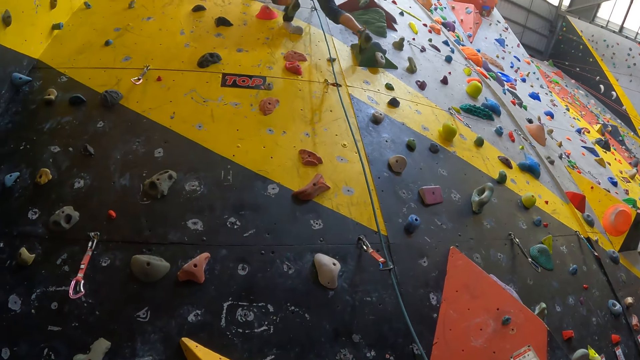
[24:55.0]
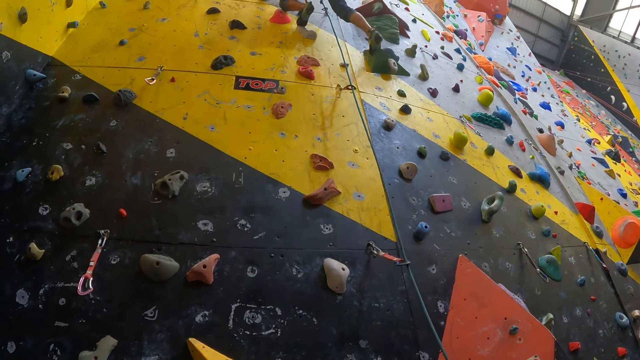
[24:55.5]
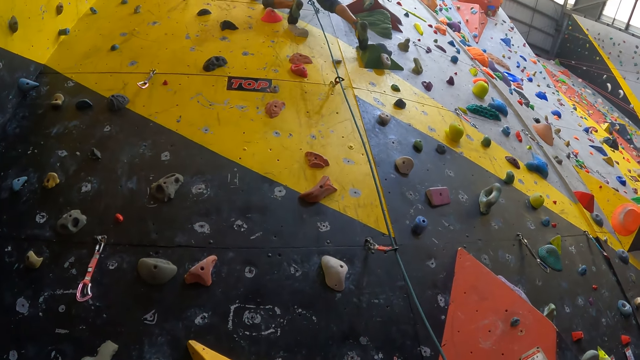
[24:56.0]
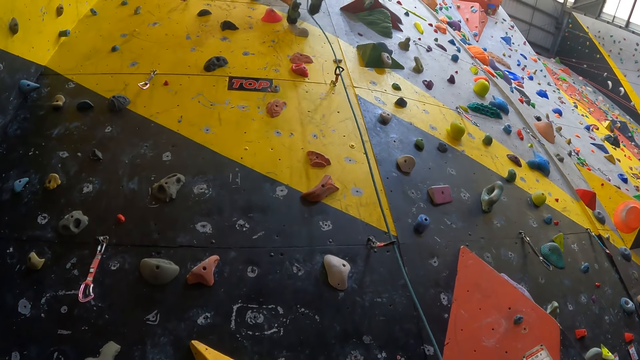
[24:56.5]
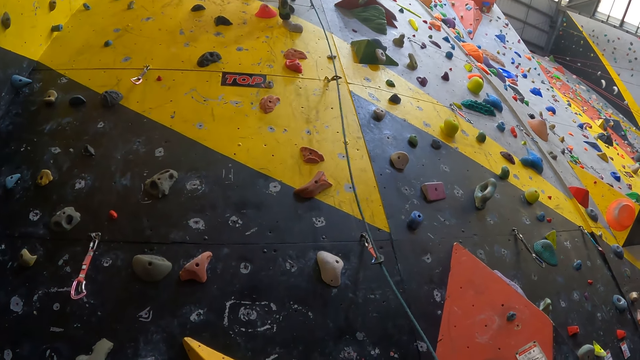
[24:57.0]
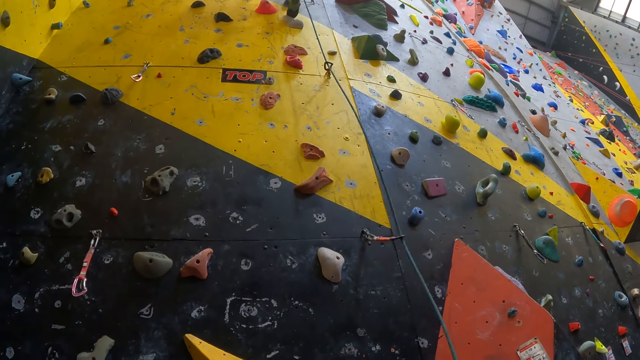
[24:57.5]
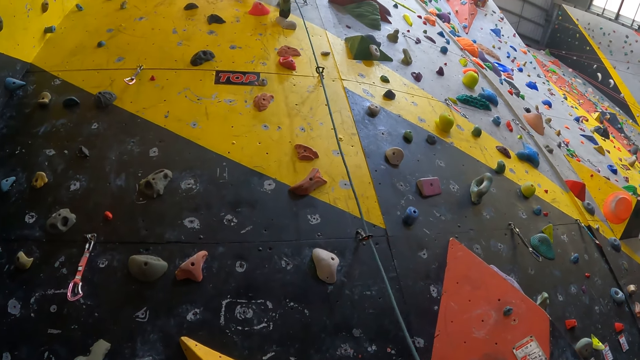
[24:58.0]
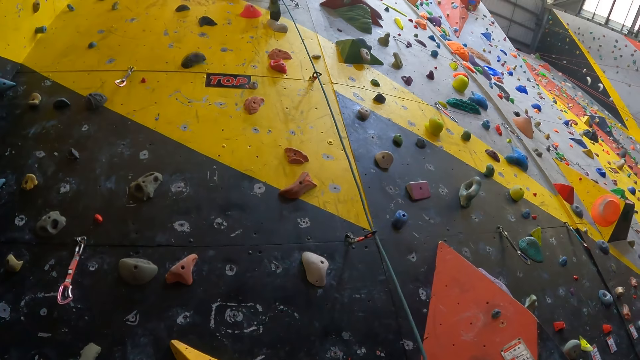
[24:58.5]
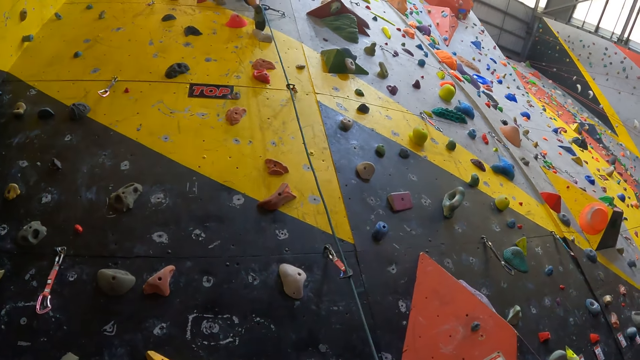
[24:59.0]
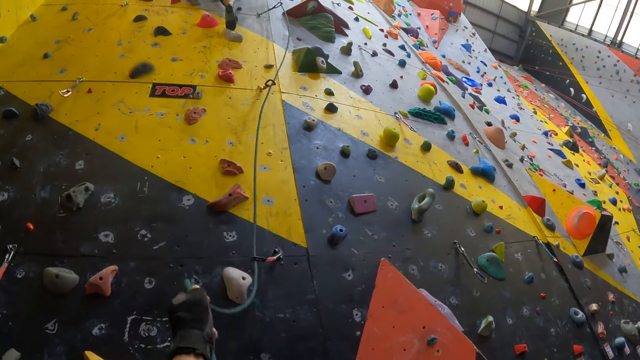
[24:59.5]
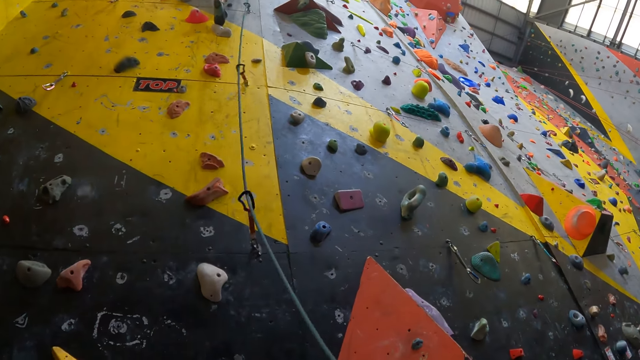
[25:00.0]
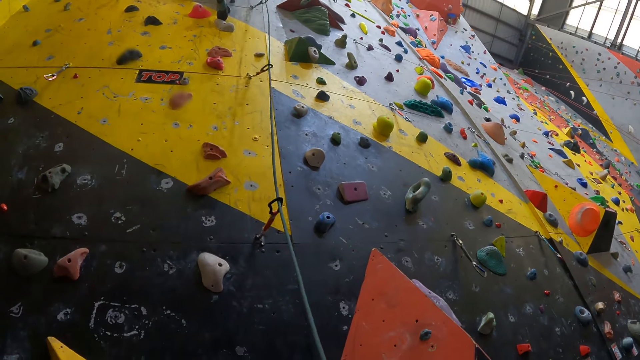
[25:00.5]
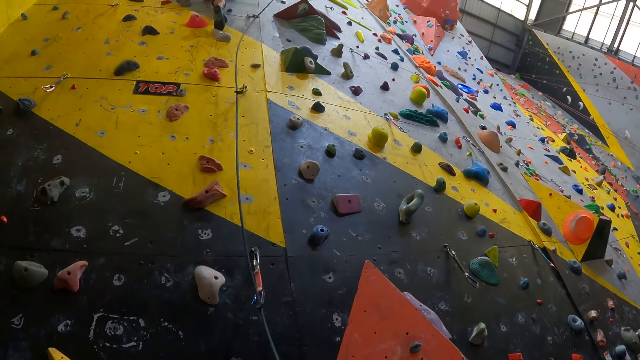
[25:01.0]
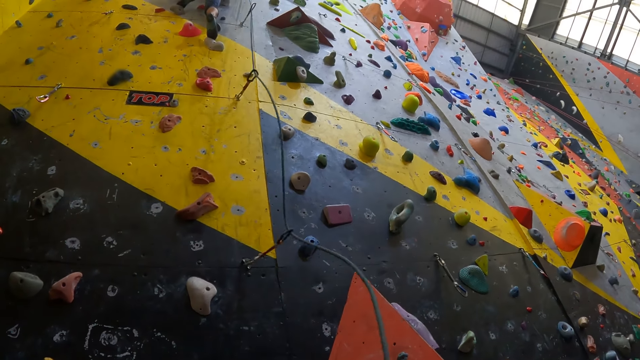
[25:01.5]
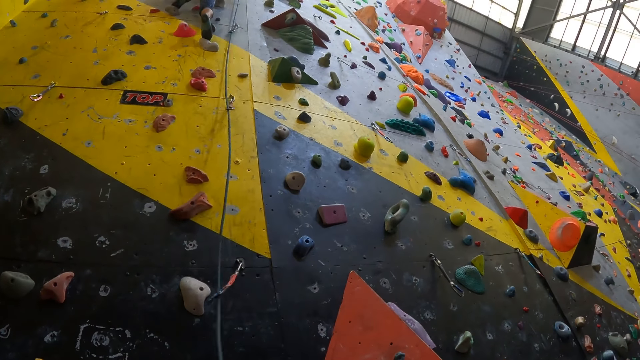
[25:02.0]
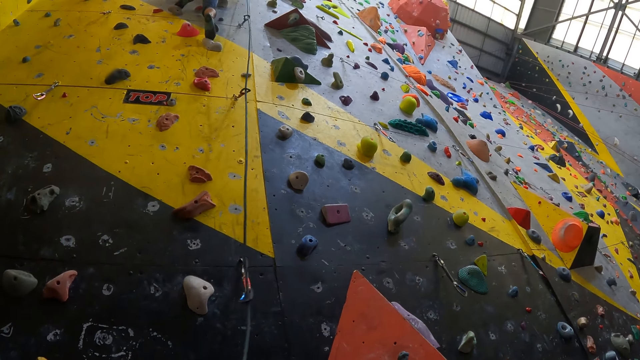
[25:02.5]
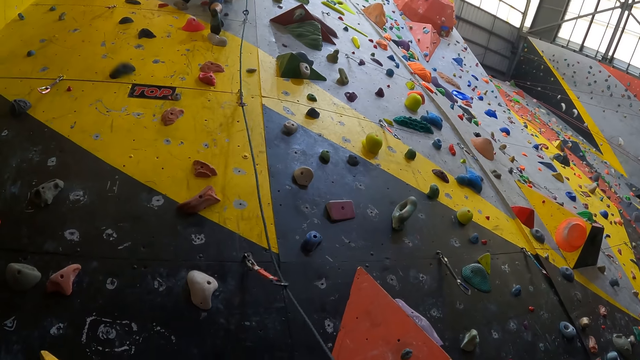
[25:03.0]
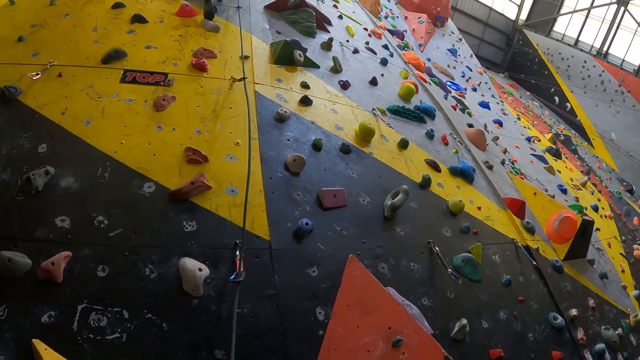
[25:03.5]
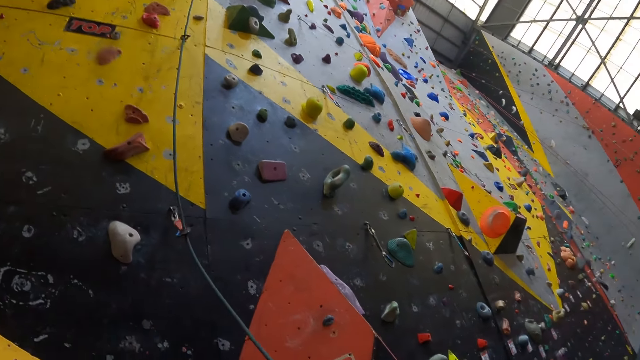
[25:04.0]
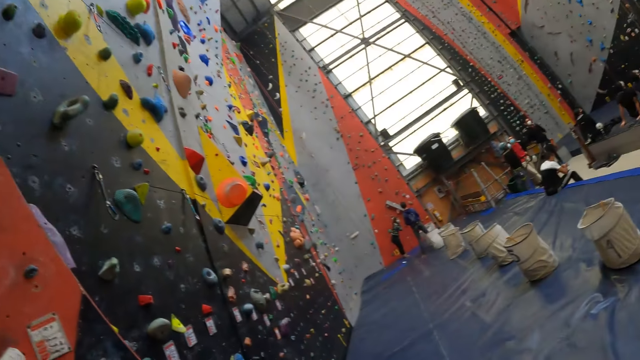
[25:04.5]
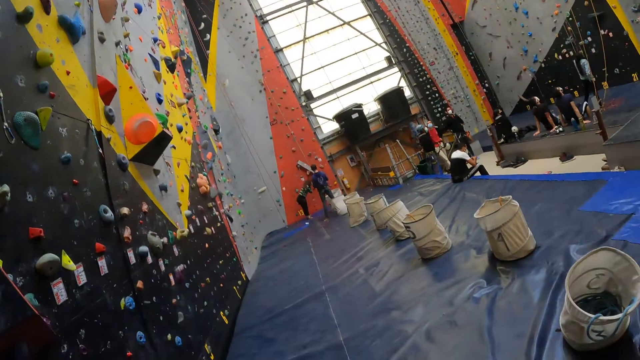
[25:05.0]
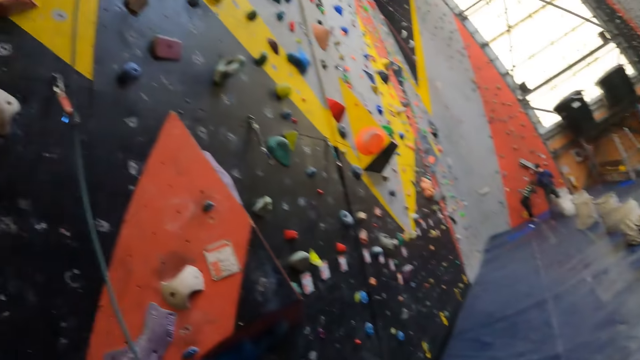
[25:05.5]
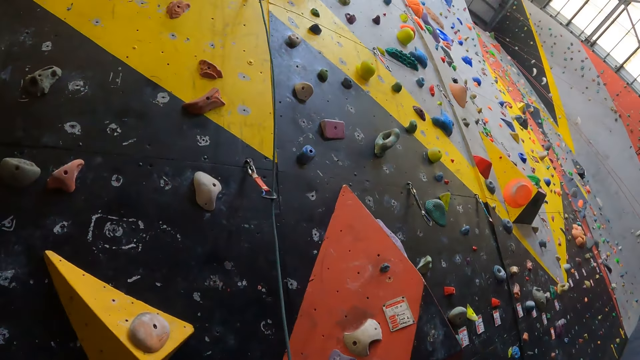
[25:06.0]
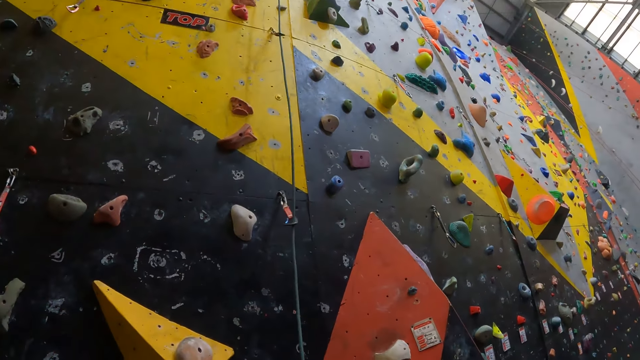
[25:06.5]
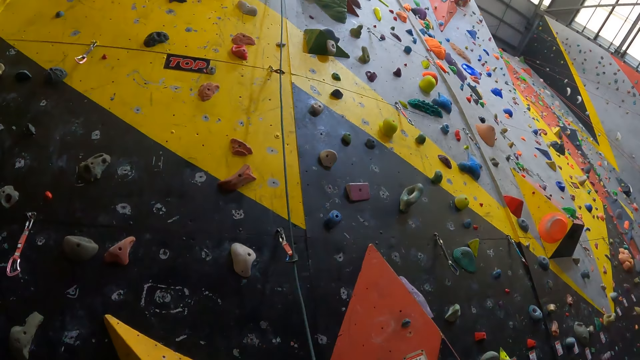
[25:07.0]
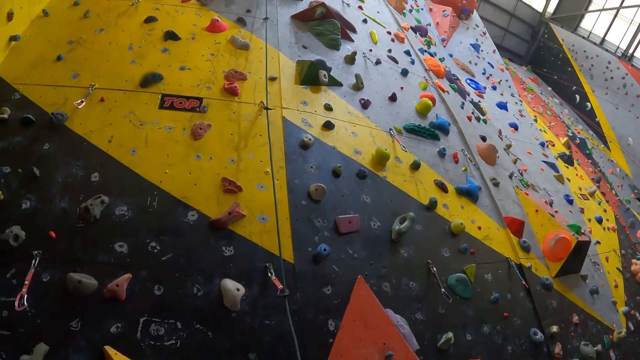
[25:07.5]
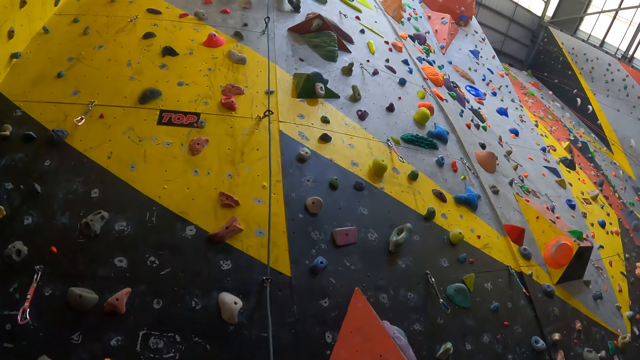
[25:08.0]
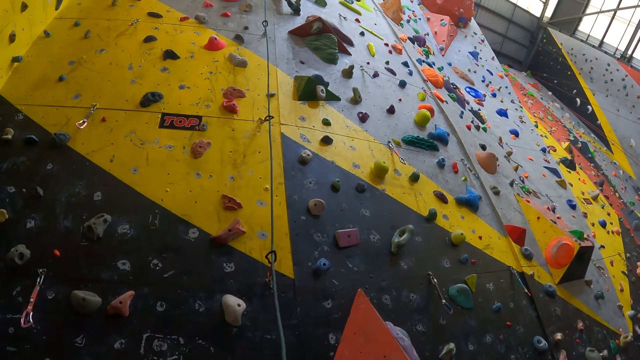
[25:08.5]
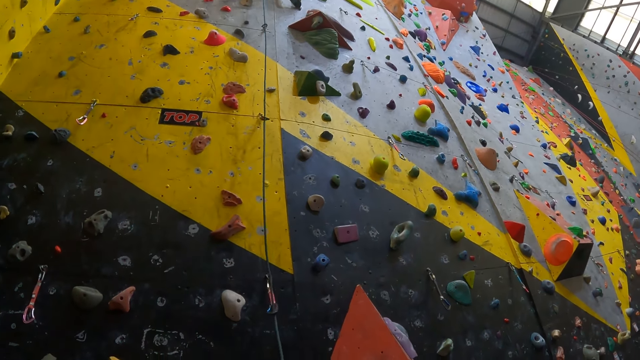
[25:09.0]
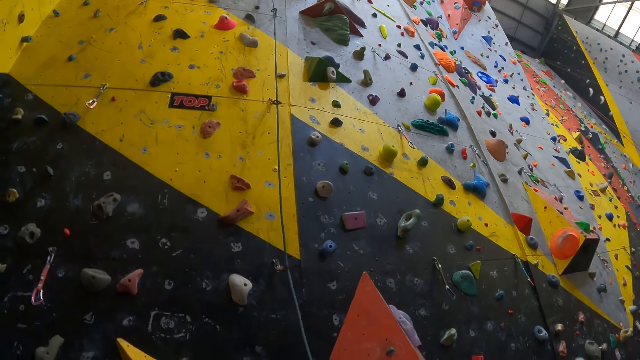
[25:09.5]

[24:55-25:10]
The camera wearer adjusts the rope. They look around the hall. They look at the climbing wall.

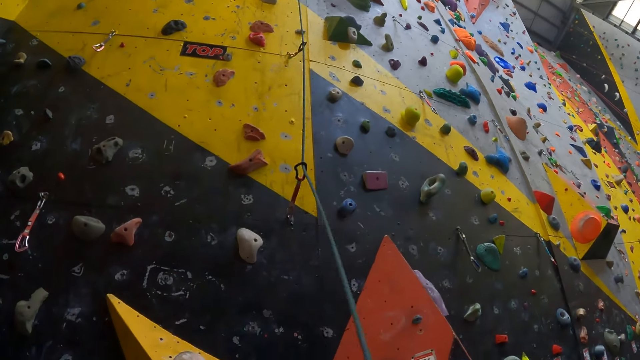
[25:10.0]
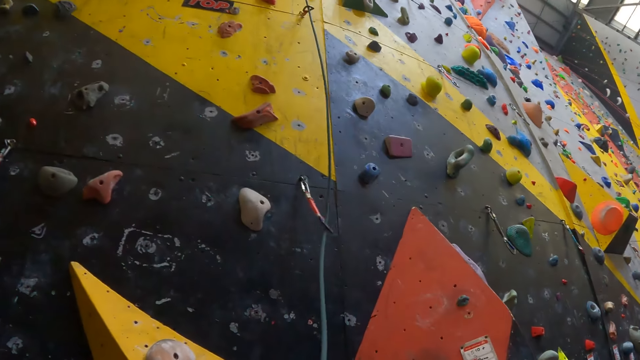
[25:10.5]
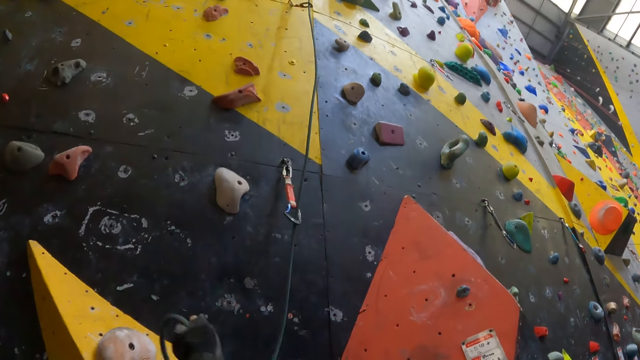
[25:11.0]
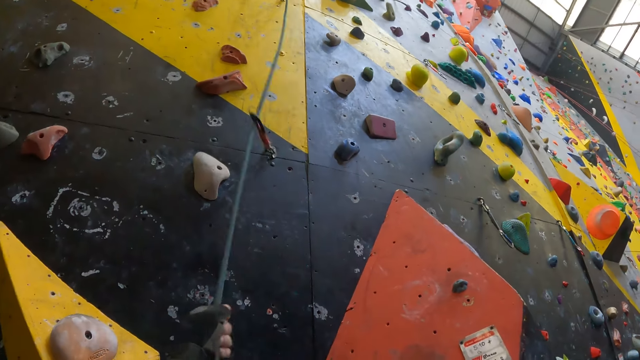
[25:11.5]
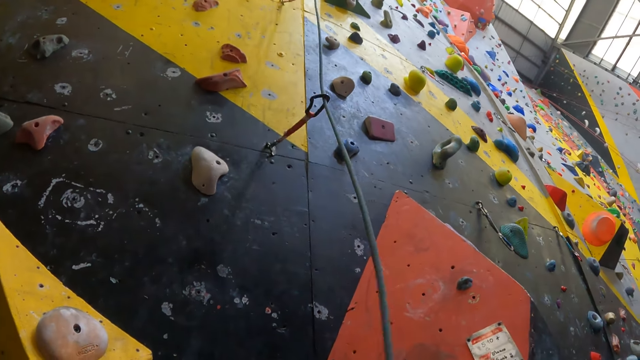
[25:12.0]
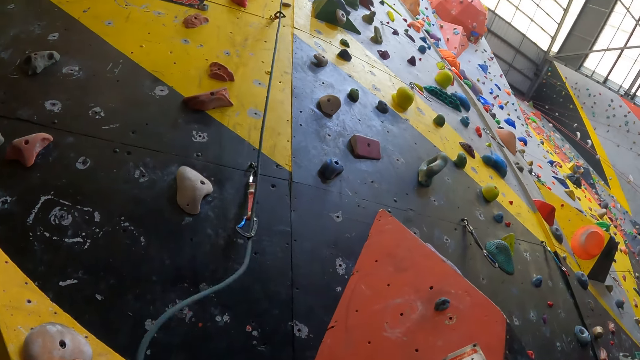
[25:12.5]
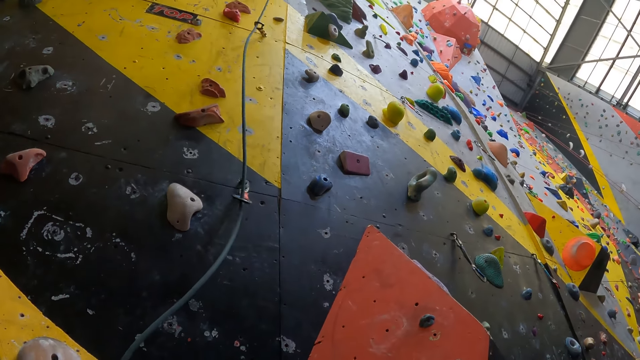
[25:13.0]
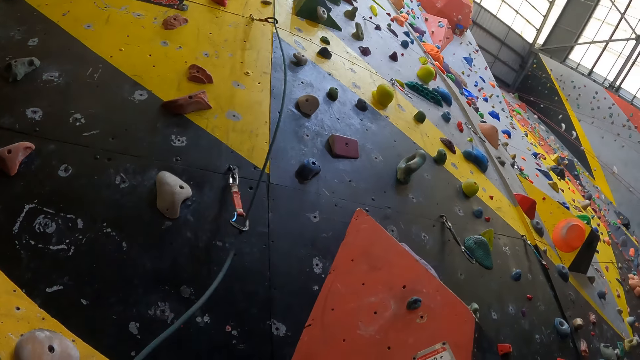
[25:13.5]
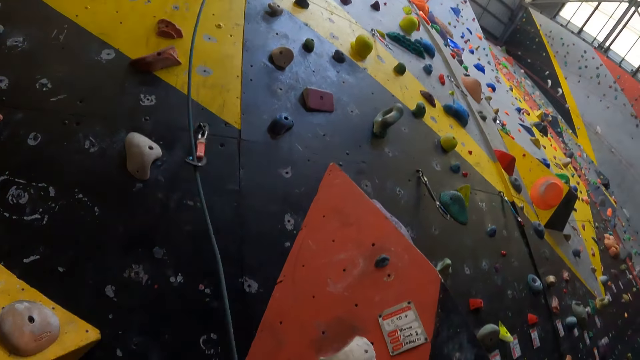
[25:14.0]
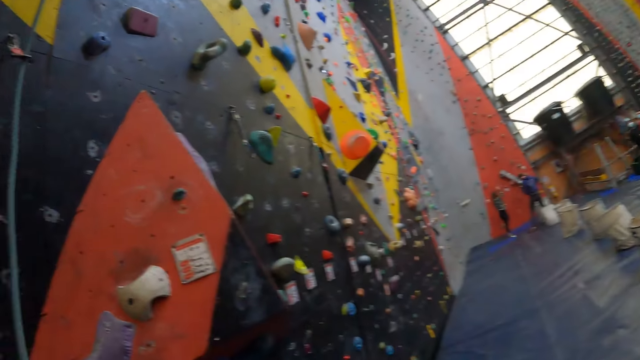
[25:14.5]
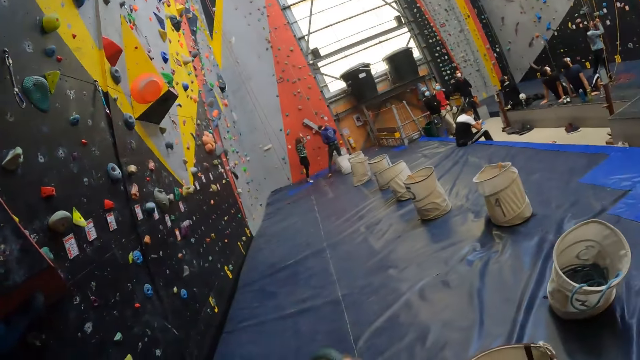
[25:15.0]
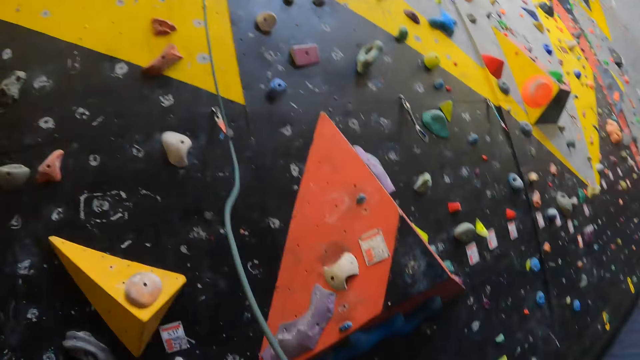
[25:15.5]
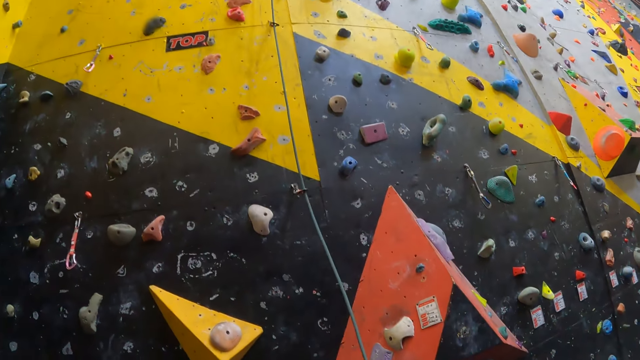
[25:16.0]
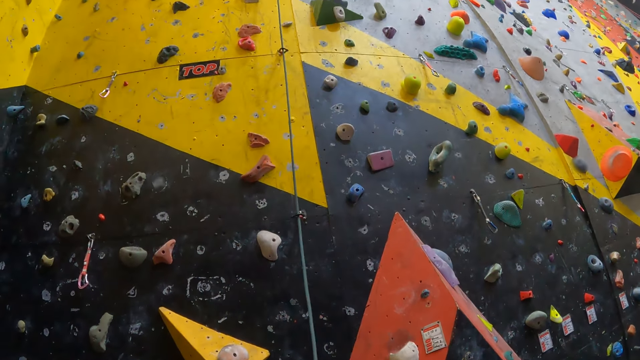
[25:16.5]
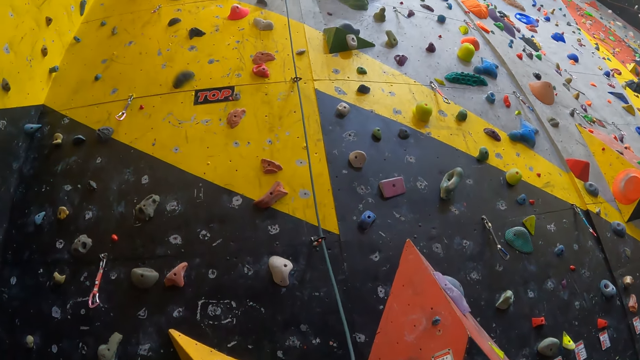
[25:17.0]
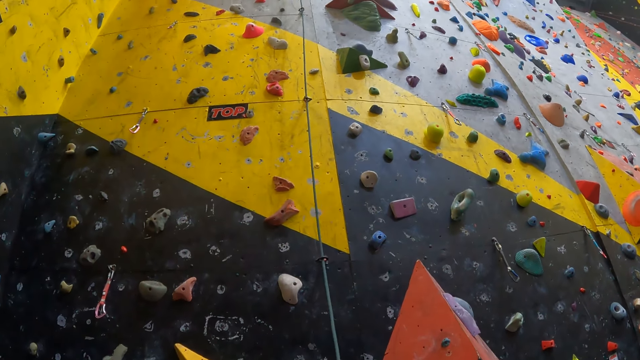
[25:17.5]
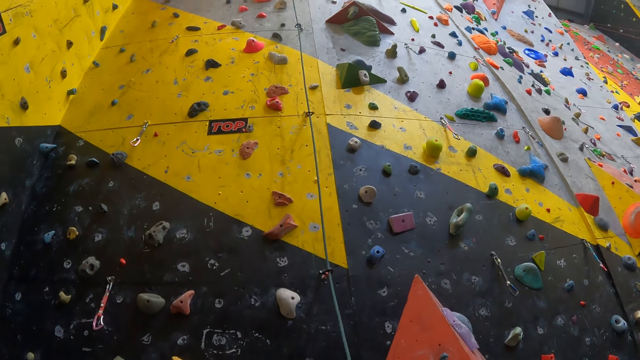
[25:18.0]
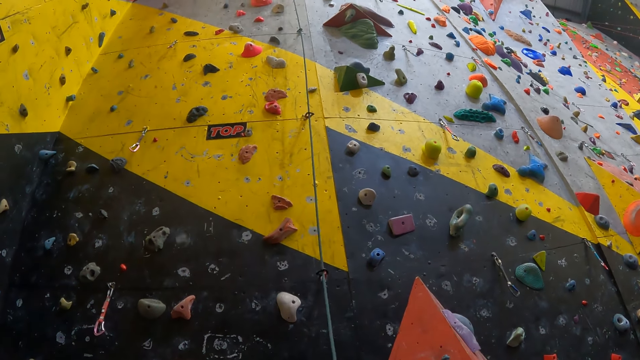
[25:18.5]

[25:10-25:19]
The camera wearer adjusts a rope. They look at a man. They look around the hall. They look at the climbing wall.
